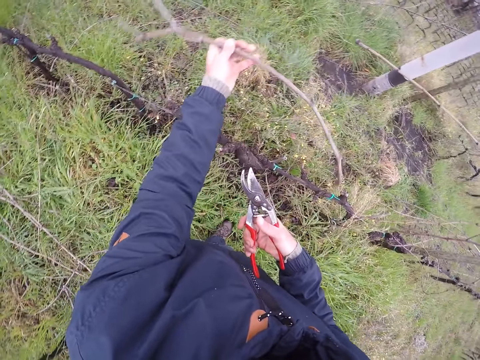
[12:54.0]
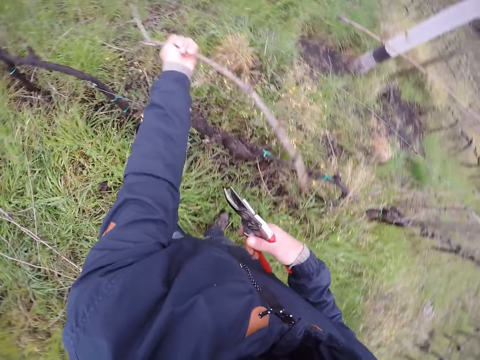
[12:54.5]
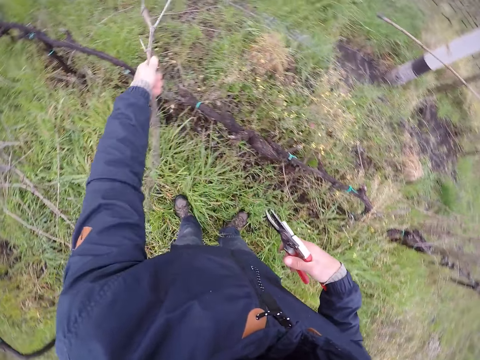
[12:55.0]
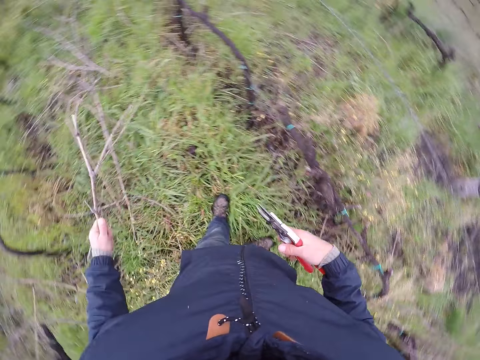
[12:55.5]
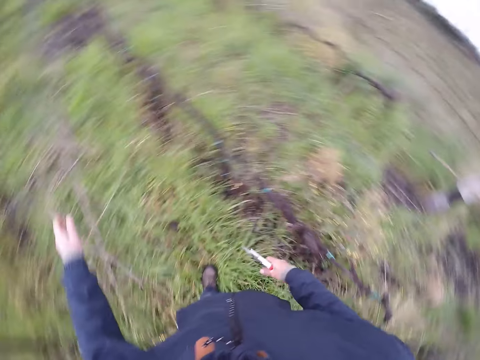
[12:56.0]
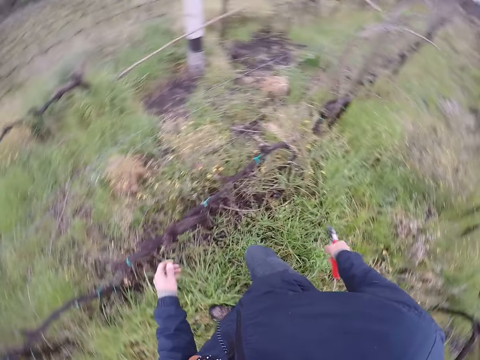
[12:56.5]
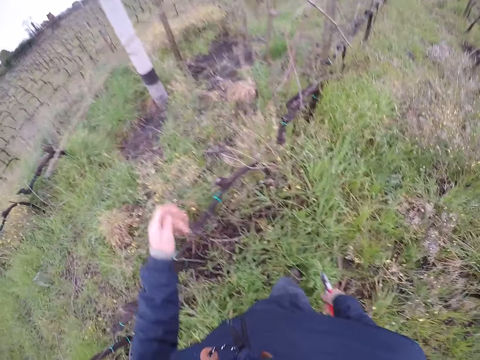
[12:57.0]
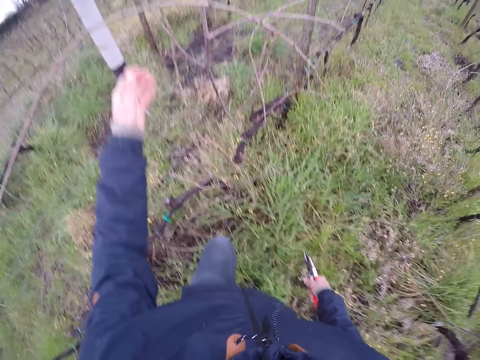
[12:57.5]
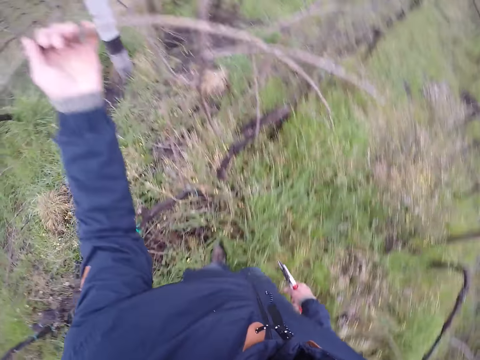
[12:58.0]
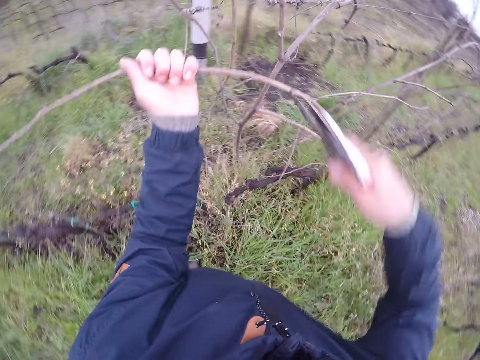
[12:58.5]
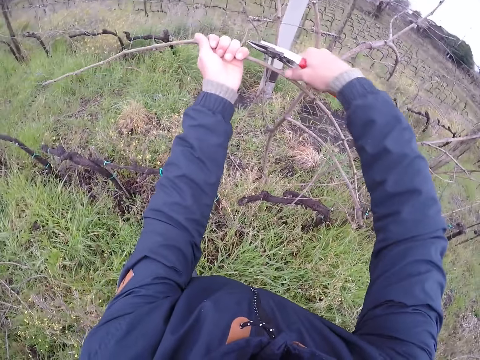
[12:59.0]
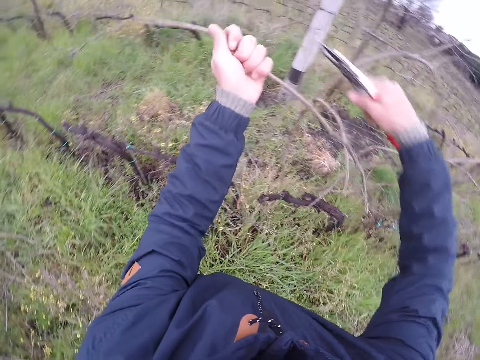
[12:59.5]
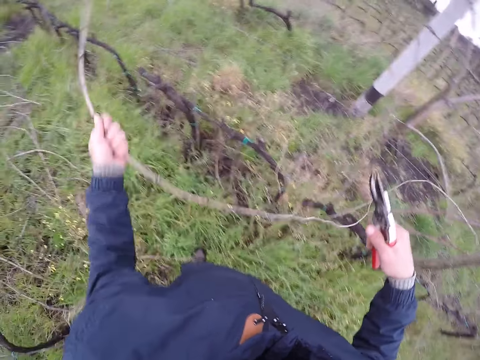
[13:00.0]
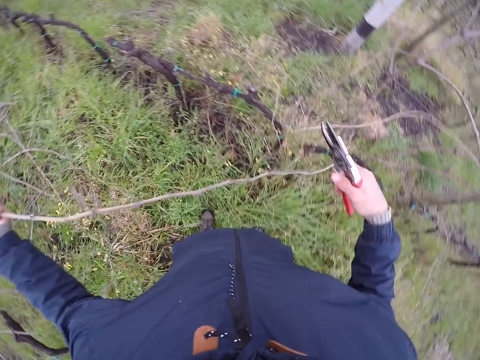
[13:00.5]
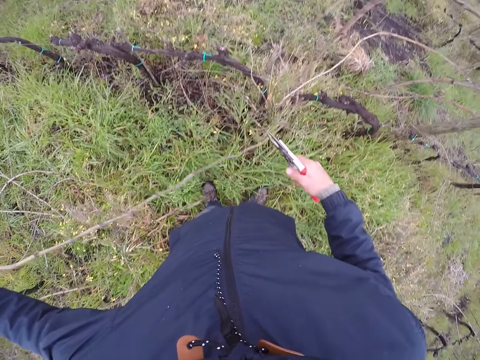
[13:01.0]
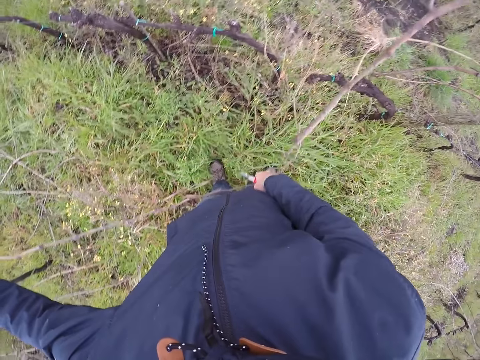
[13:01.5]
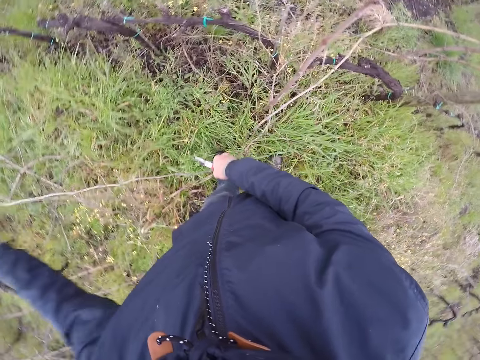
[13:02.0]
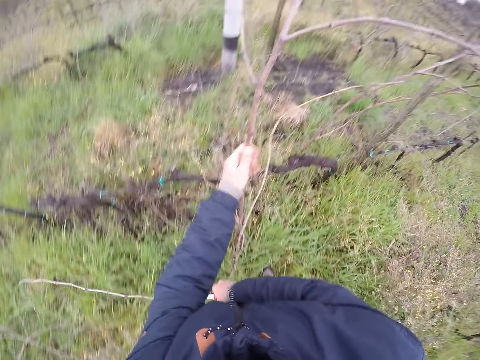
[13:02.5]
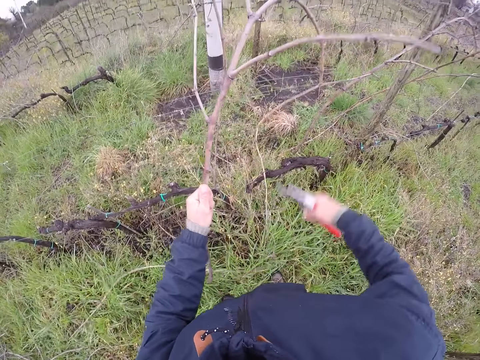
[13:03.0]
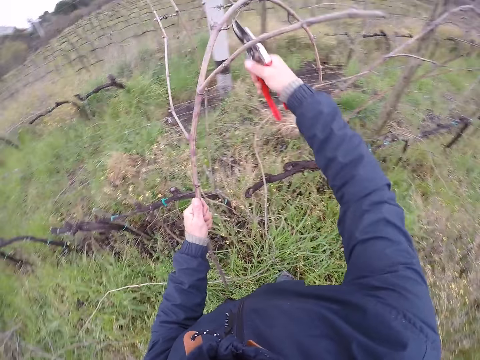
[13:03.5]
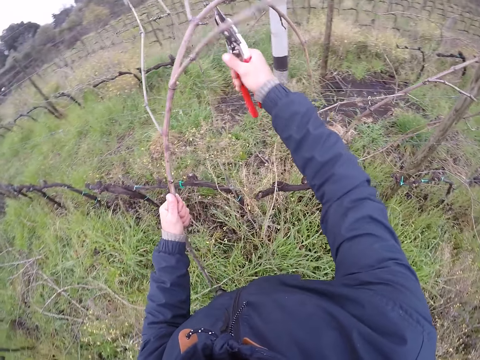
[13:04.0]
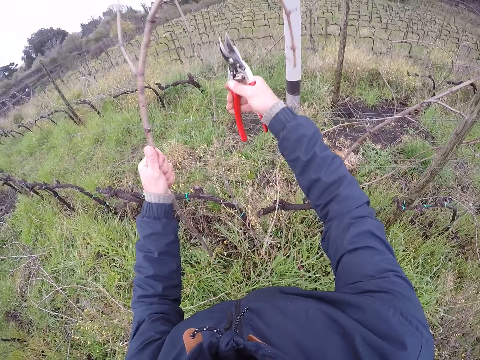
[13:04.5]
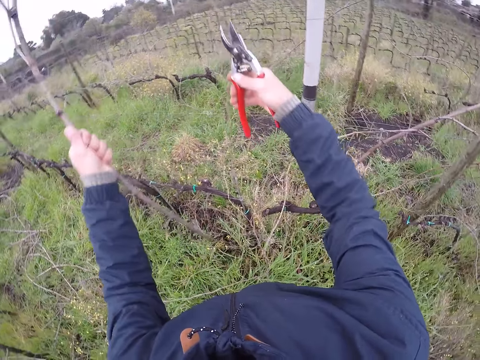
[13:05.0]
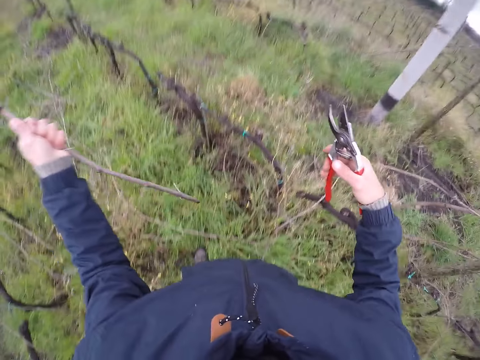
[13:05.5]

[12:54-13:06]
The camera wearer drops the branch on the ground with his left hand. He holds a branch with his left hand. He moves the branch. He cuts the branch with the cutter, the pruning shears, in his right hand. He moves the branch. He drops the branch on the ground with his left hand. He holds a branch with his left hand. He cuts twigs with the pruning shears.

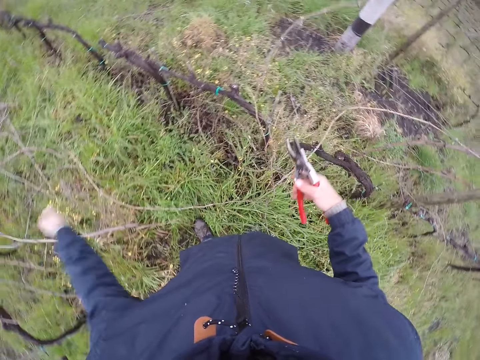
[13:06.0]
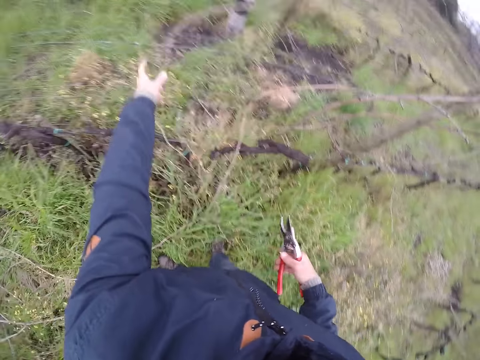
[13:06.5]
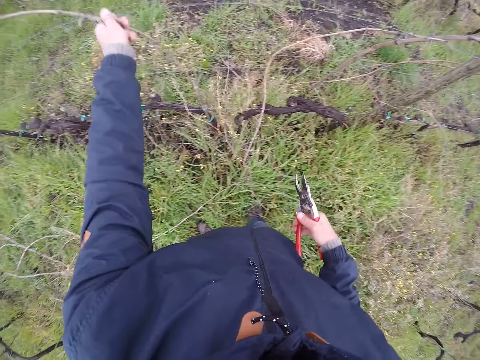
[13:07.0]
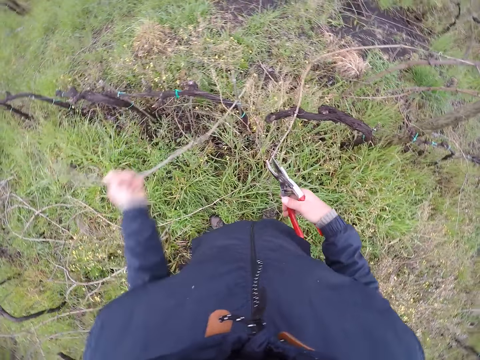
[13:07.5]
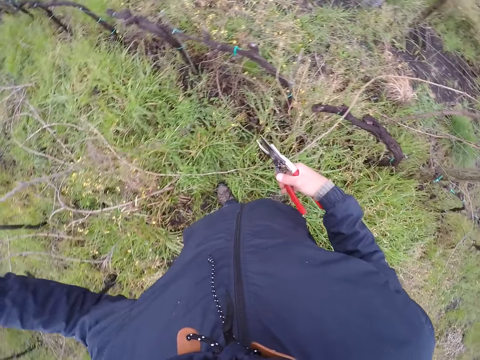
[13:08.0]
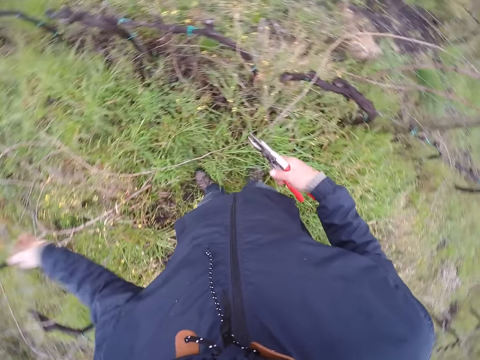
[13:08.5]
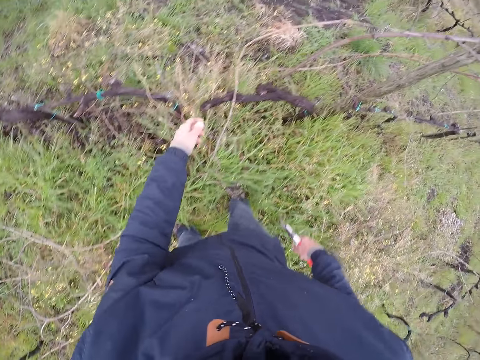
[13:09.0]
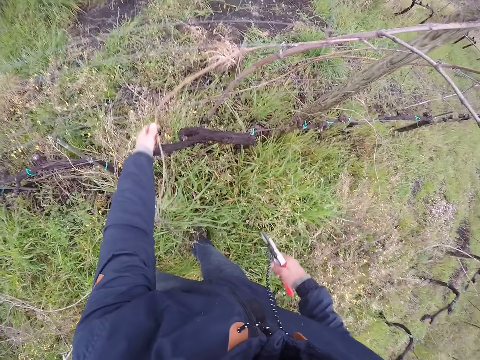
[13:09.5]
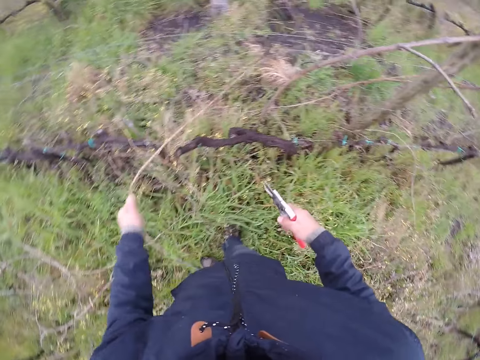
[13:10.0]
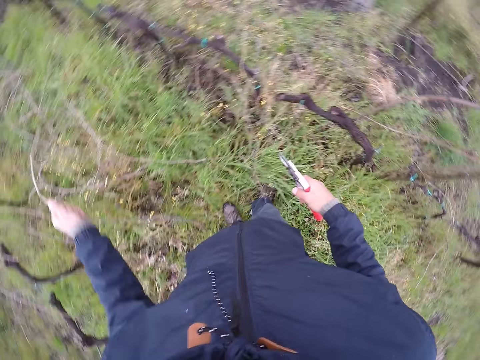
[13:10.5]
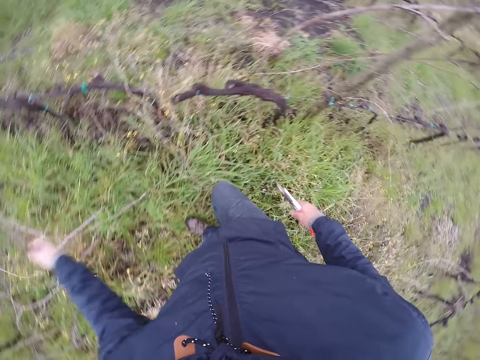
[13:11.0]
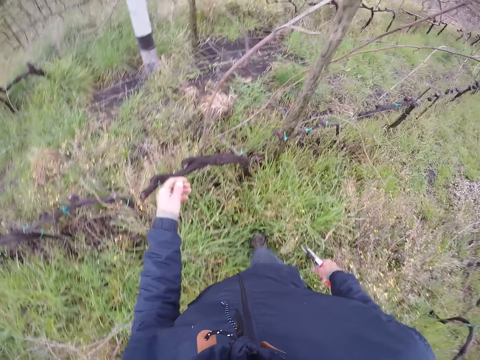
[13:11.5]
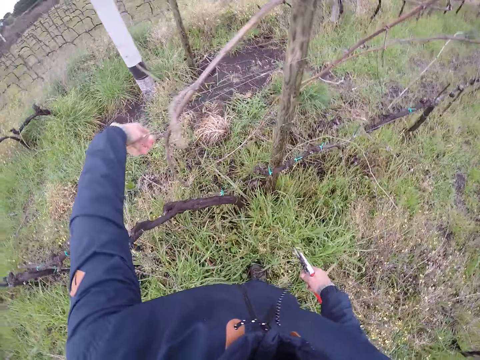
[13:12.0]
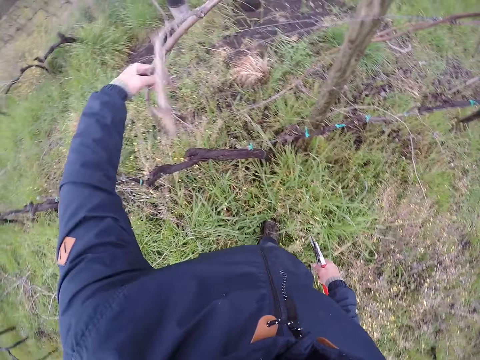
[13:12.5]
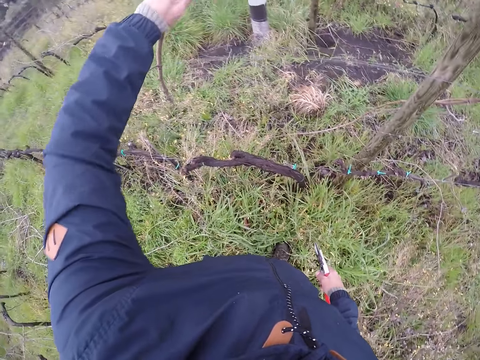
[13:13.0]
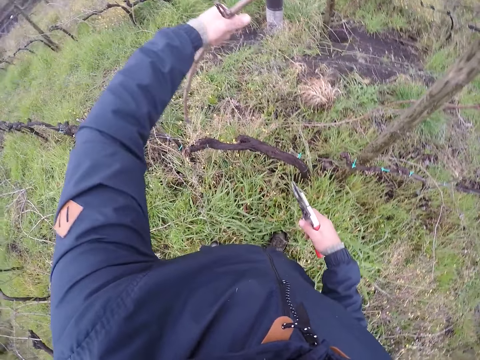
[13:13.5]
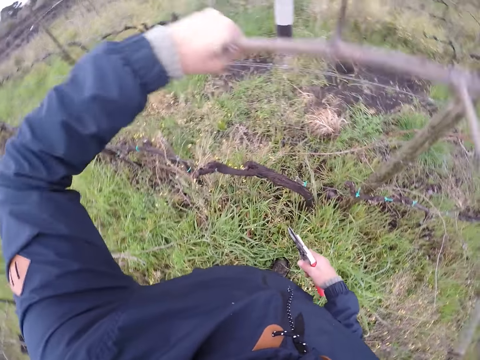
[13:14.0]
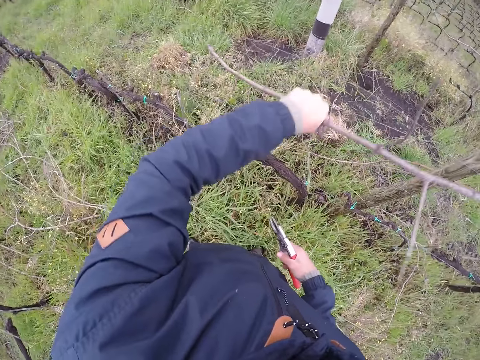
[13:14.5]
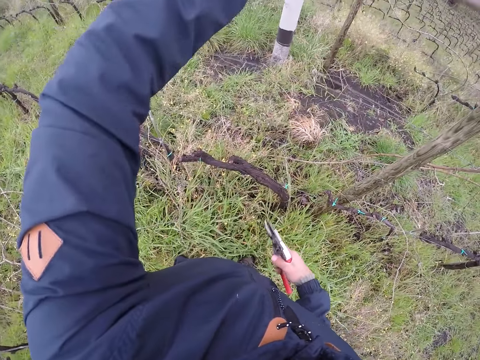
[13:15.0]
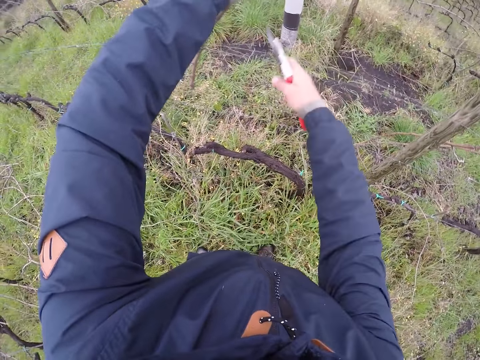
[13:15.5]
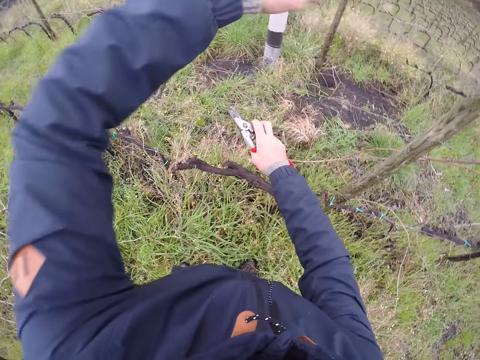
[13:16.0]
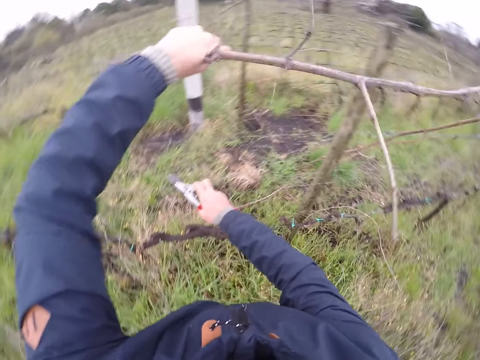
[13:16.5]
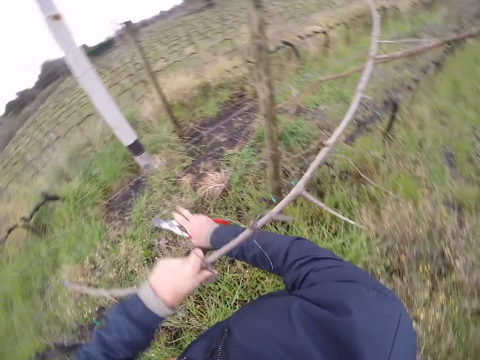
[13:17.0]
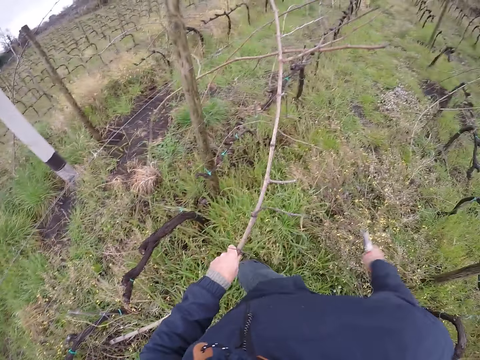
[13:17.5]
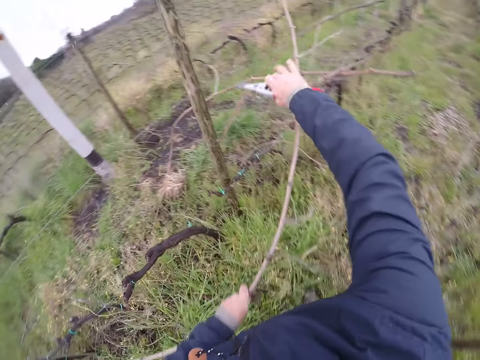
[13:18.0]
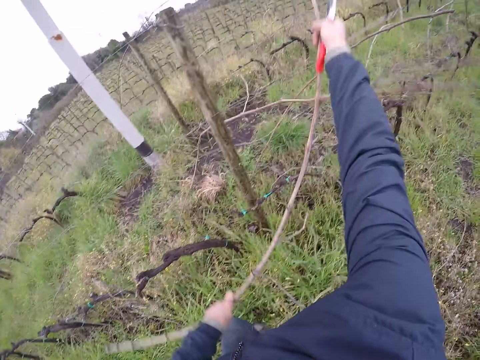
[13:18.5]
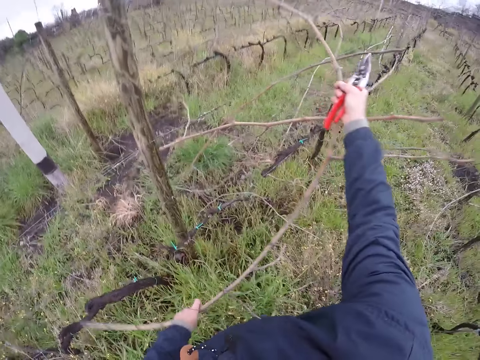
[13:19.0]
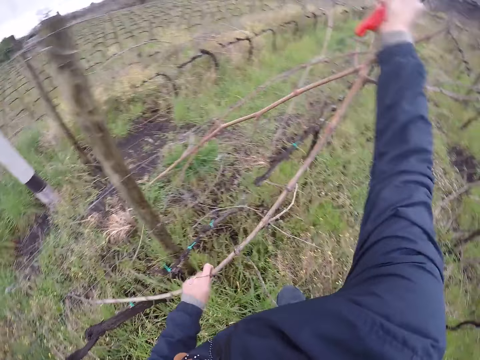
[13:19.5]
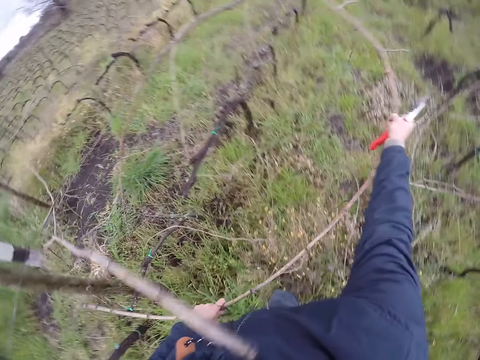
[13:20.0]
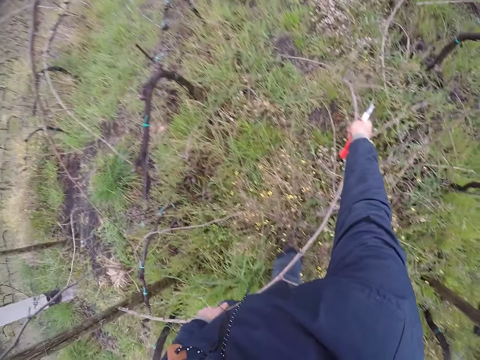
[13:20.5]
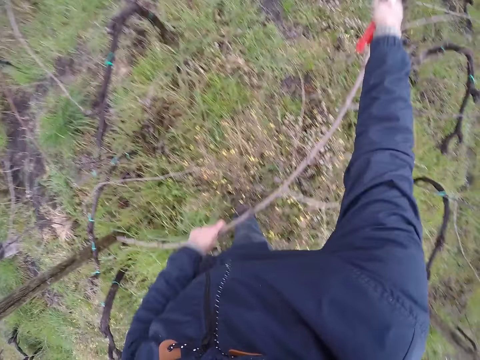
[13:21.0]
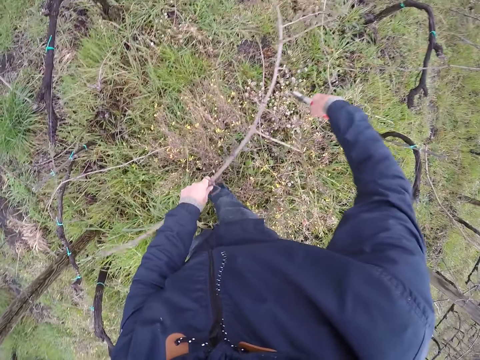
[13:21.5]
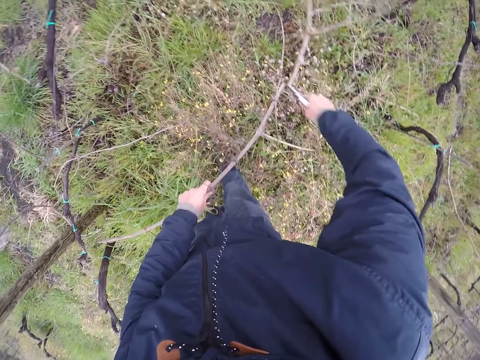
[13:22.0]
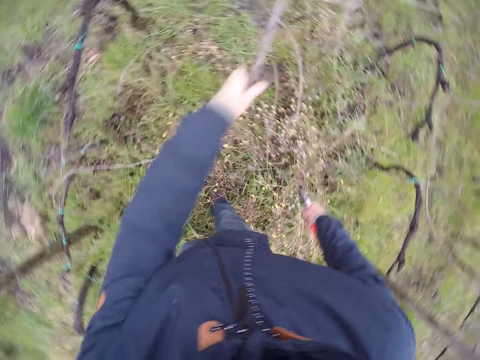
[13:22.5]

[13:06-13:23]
The camera wearer drops the branch on the ground with his left hand. He holds a branch with his left hand. He moves the branch. He drops the branch on the ground with his left hand. He holds a branch with his left hand. He moves the branch. He drops the branch on the ground with his left hand. He pulls a branch with his left hand. He moves the branch. He pulls the barb wire with his right hand. He pulls the branch with both hands. He cuts the branch with the cutter or pruning shears in his right hand. He drops the branch on the ground with his left hand.
